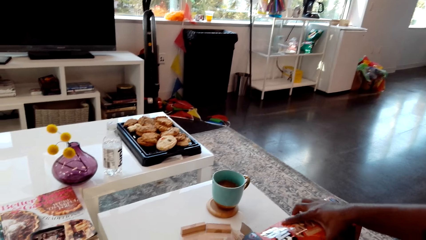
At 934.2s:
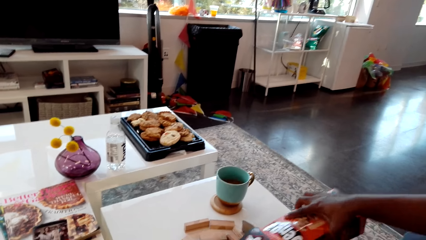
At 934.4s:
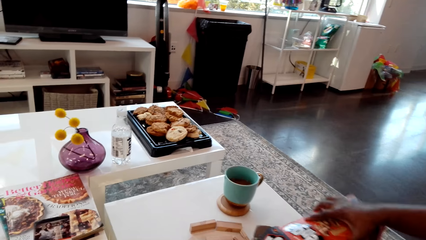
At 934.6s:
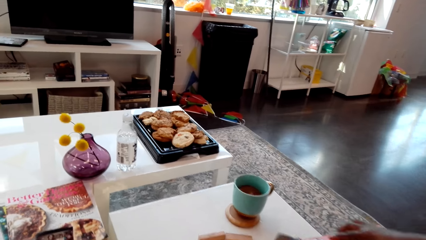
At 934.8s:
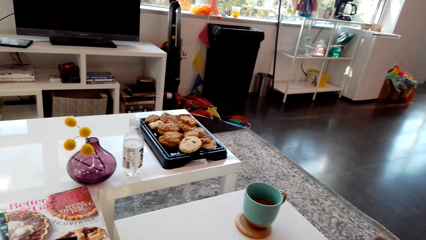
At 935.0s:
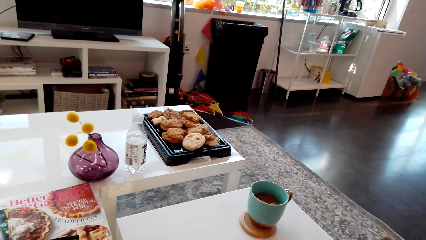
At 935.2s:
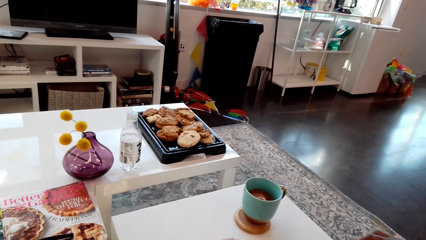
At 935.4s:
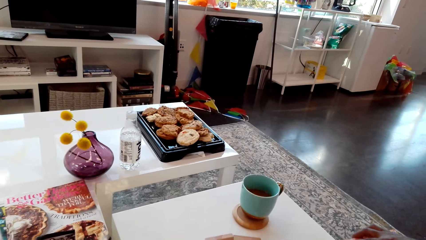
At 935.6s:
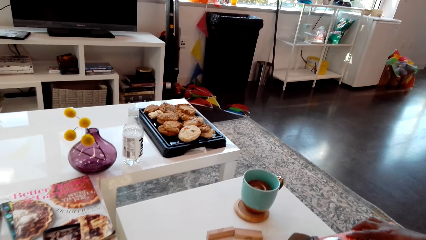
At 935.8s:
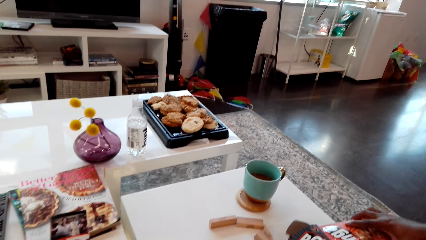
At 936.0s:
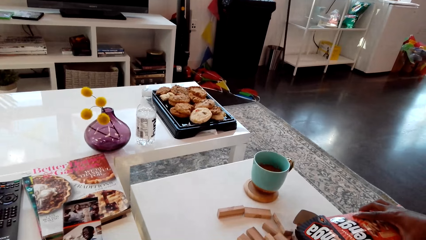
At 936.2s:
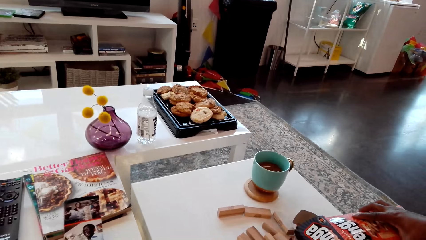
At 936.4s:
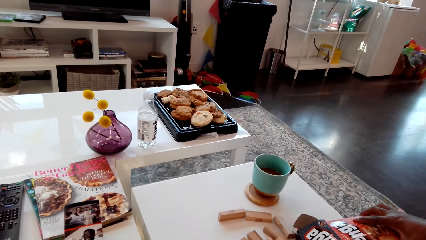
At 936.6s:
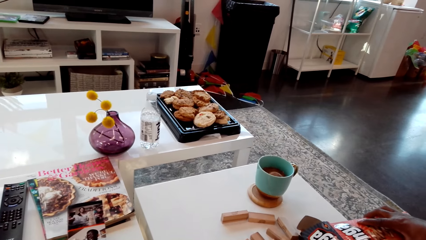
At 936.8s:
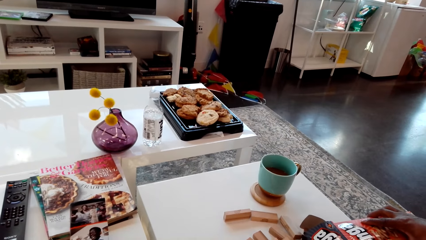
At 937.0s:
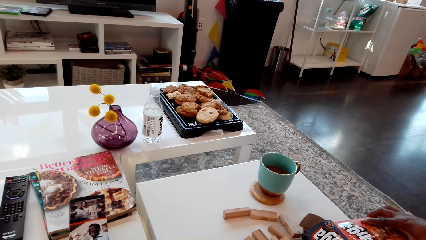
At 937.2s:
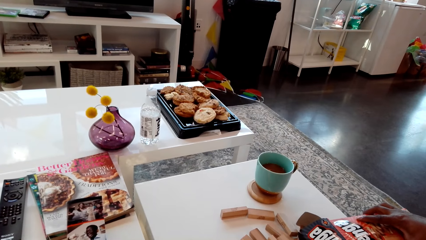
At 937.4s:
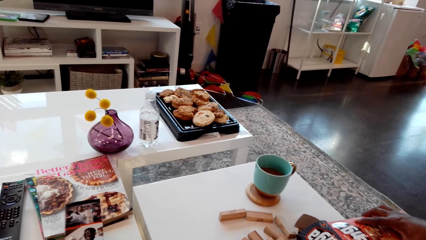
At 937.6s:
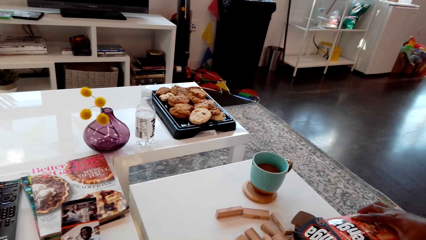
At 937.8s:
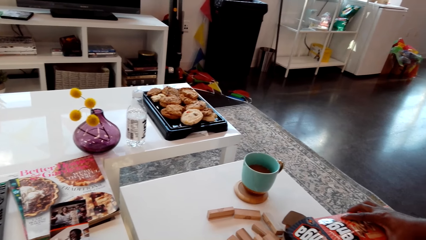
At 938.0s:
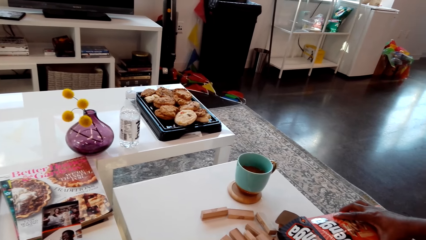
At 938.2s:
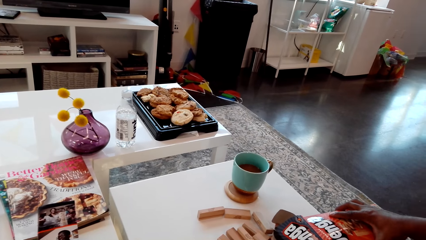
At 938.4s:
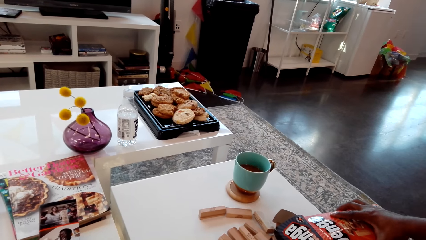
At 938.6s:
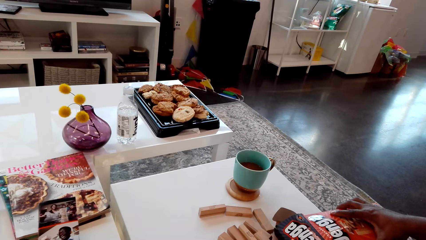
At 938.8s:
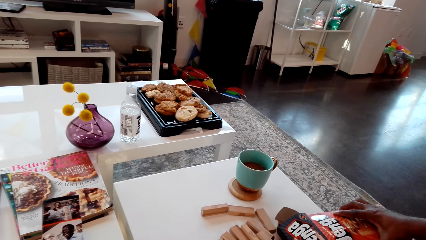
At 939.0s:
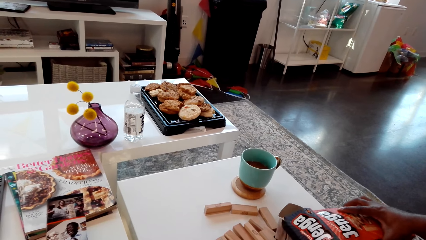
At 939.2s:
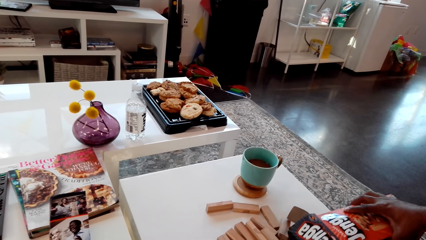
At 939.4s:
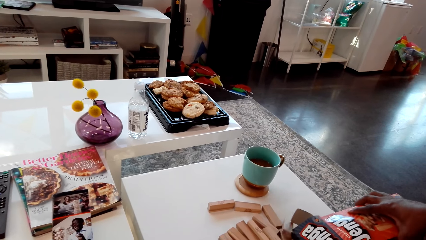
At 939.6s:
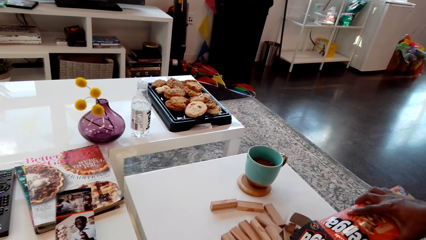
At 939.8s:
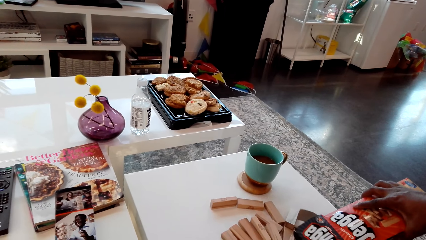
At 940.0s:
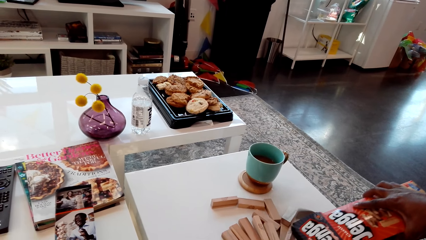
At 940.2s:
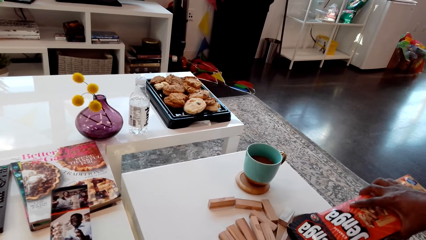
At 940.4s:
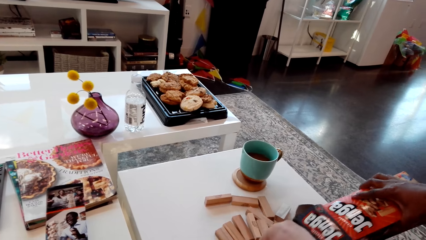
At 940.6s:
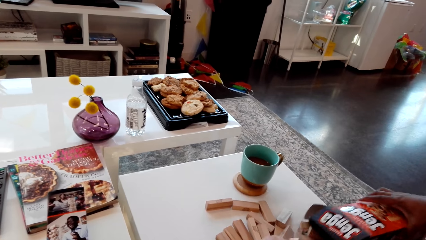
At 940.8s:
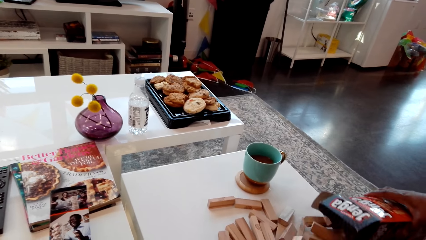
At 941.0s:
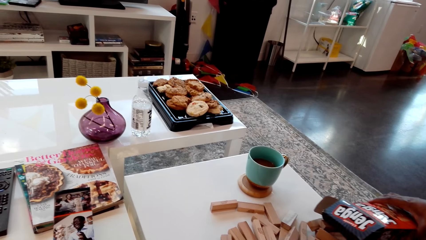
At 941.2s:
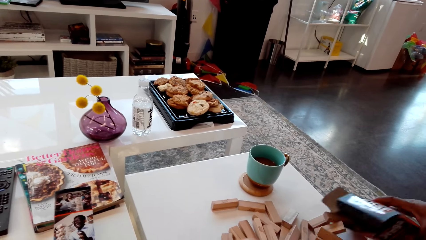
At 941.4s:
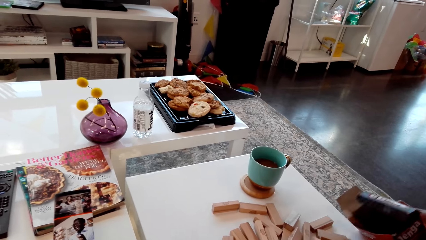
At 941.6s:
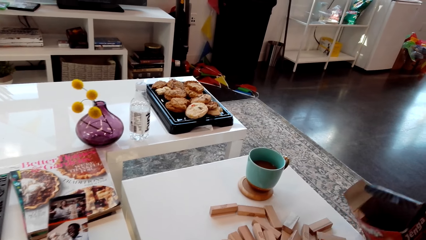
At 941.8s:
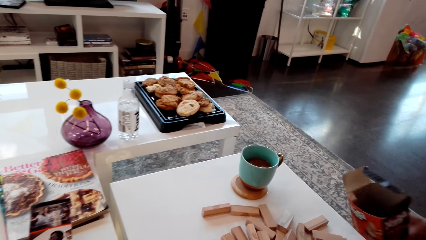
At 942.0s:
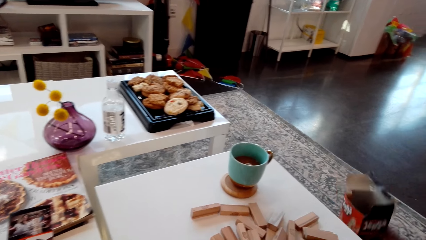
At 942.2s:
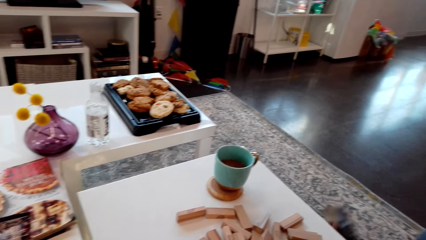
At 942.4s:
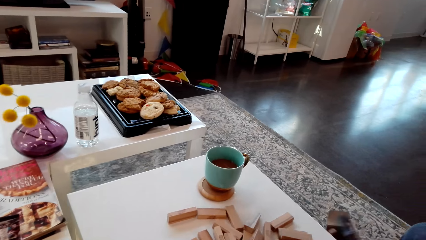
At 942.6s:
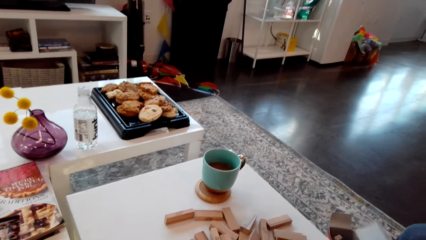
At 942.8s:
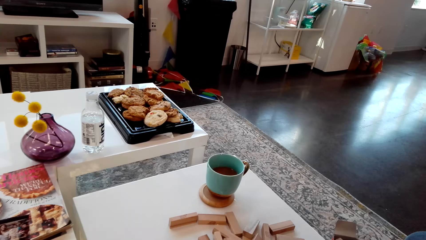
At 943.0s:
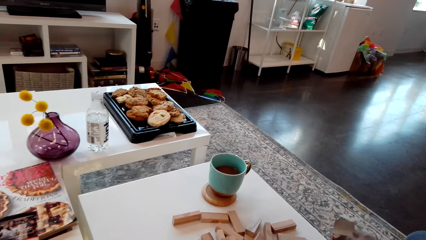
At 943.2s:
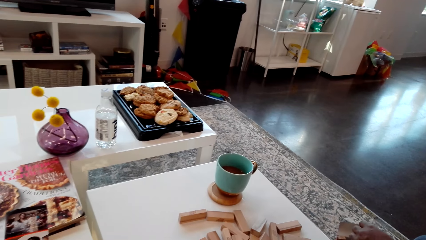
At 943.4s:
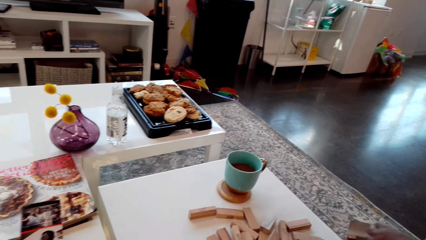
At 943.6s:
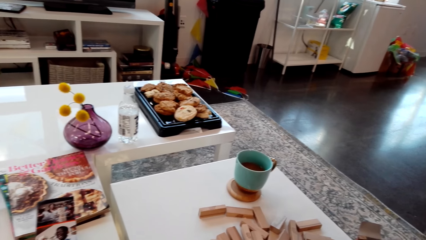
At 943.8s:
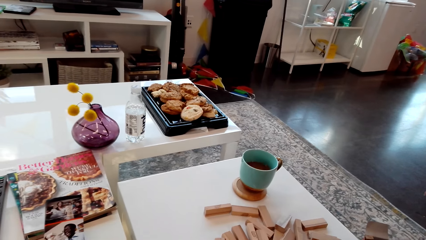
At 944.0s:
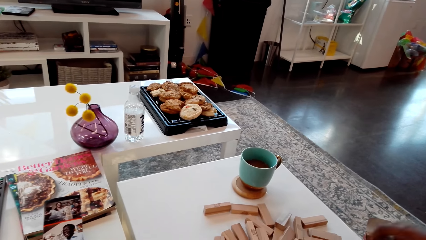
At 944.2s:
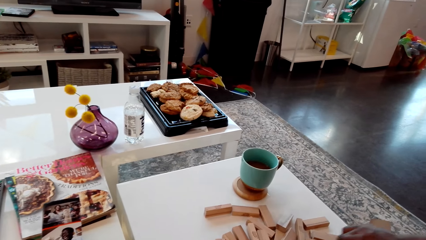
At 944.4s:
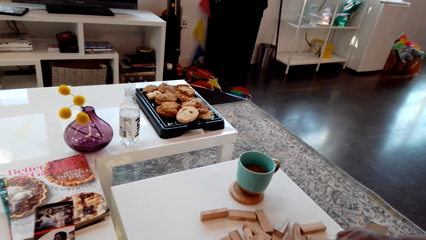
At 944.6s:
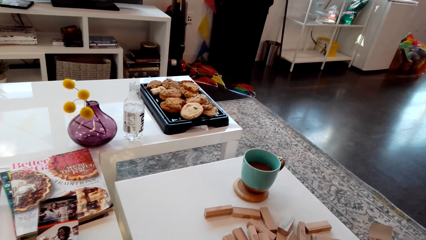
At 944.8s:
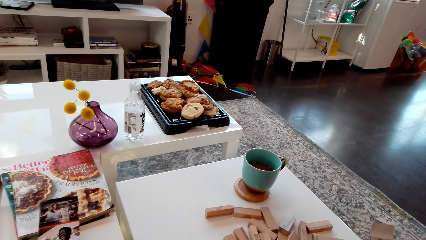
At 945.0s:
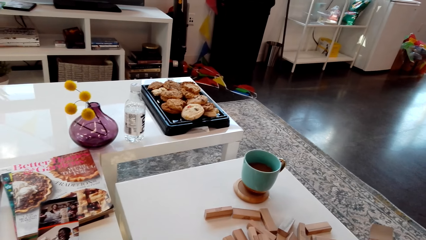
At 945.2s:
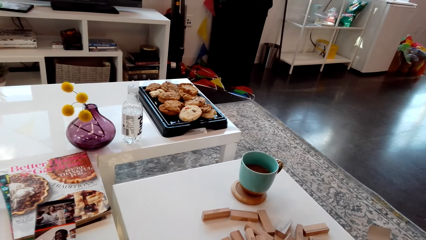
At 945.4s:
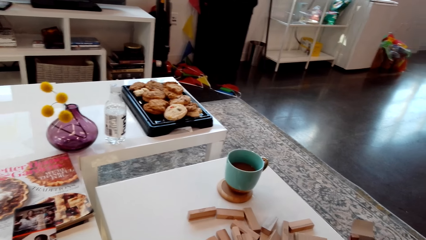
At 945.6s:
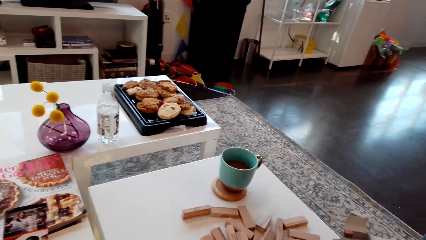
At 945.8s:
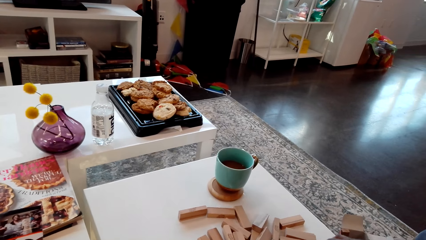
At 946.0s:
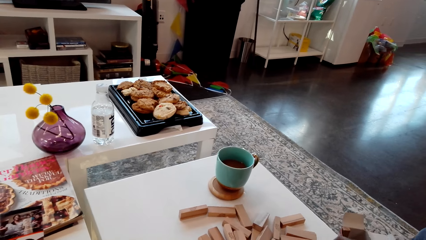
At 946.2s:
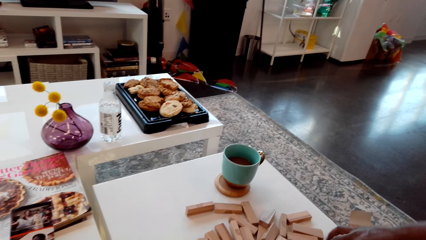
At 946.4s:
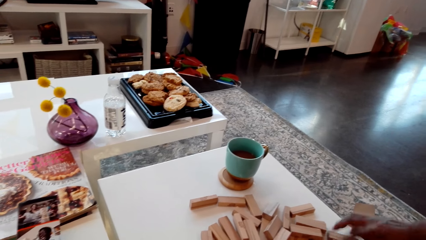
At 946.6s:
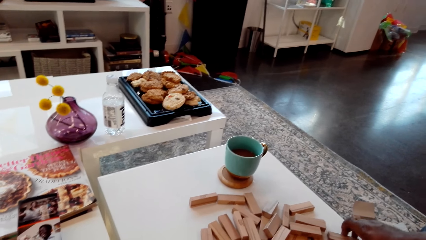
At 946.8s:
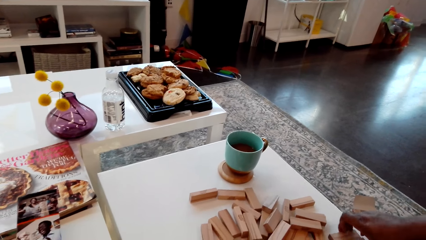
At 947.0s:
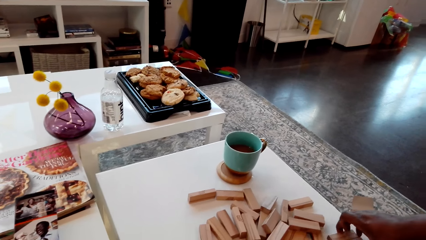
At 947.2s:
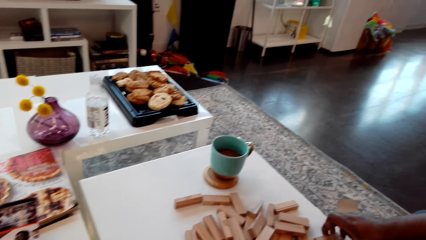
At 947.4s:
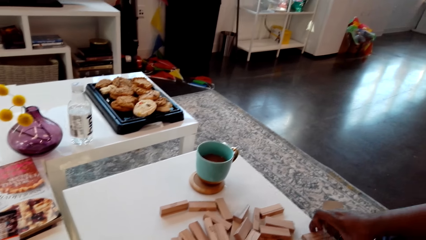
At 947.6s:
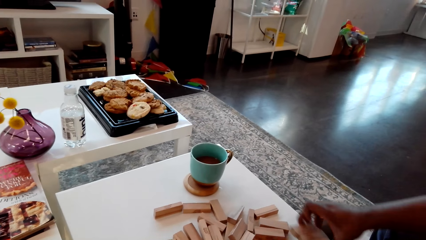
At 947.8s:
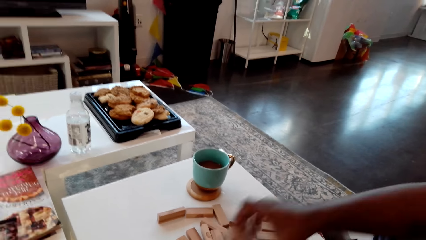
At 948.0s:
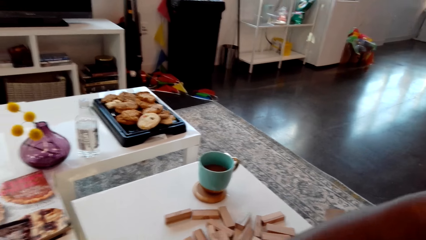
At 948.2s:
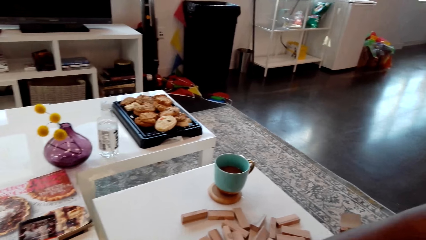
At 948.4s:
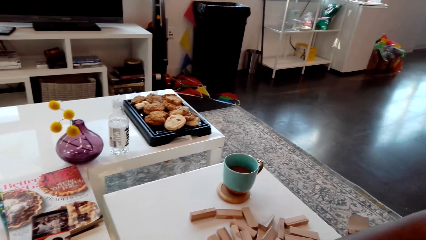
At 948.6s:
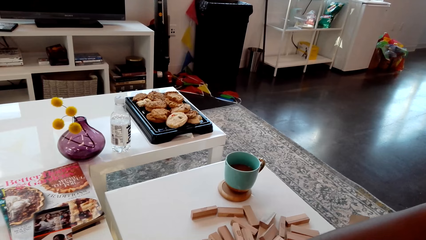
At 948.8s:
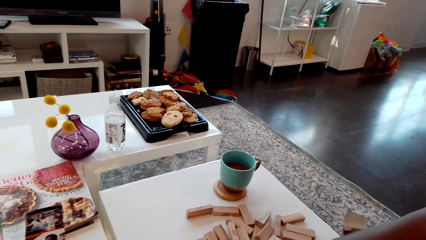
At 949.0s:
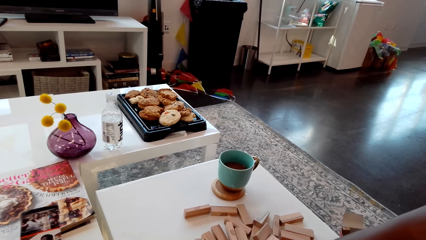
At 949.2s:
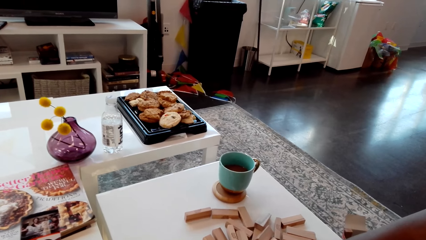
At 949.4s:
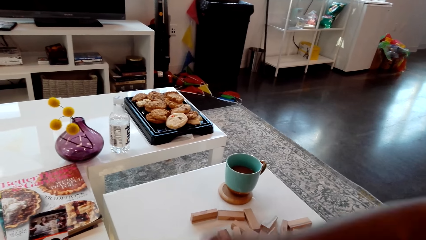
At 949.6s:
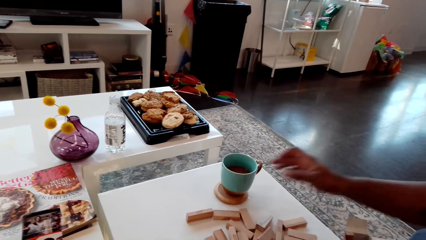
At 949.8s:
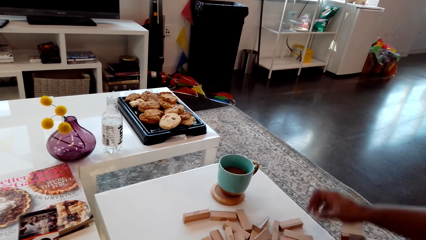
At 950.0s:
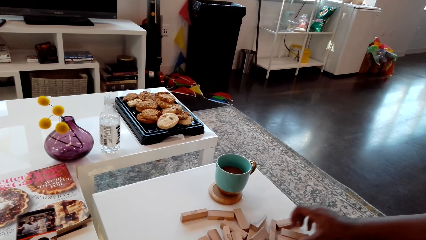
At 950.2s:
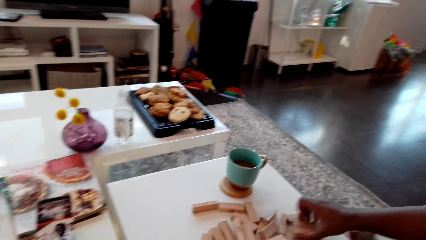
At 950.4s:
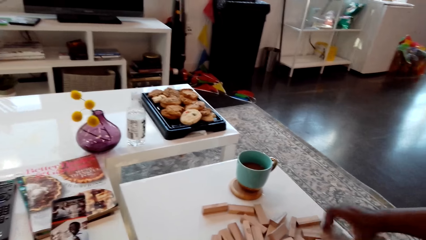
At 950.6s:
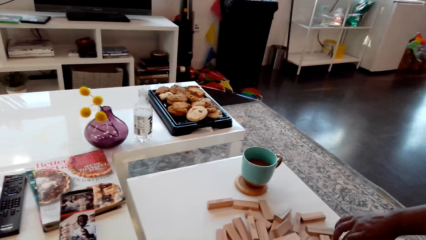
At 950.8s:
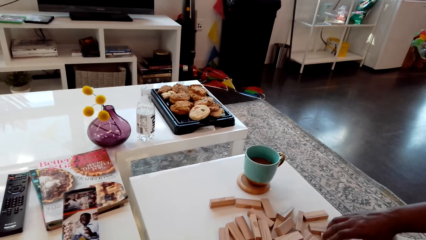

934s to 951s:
The man puts the box on the floor. The camera wearer arranges the blocks of wood on the table.
